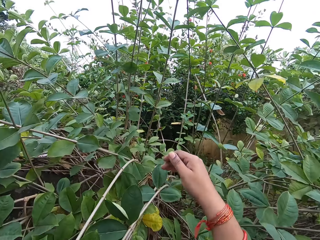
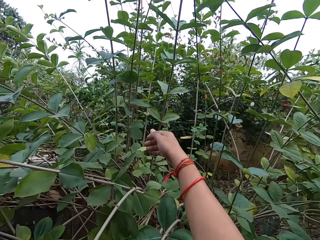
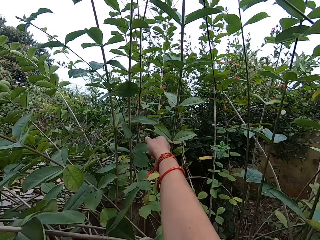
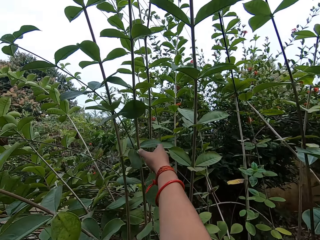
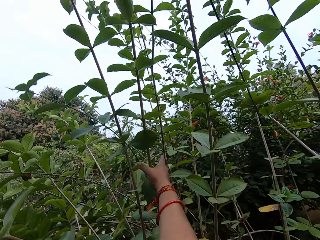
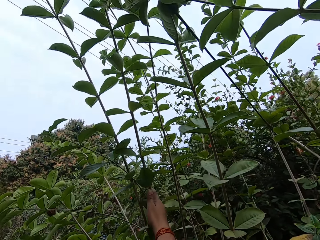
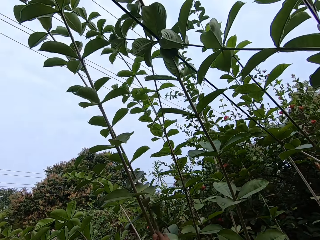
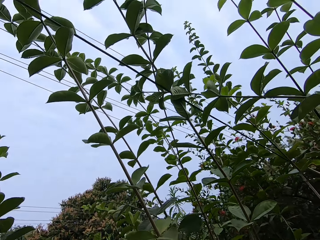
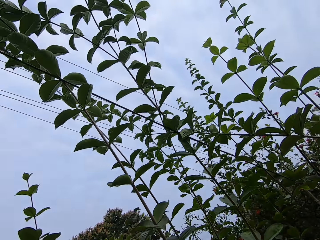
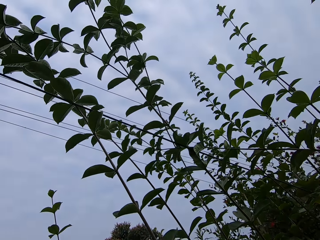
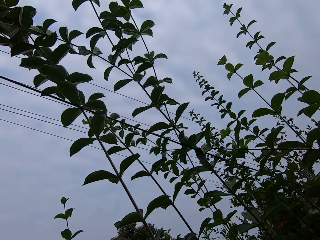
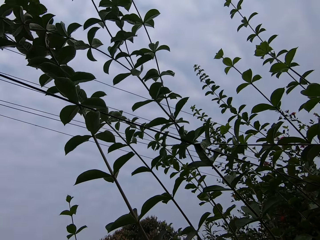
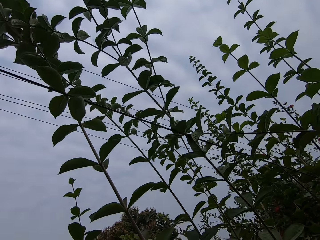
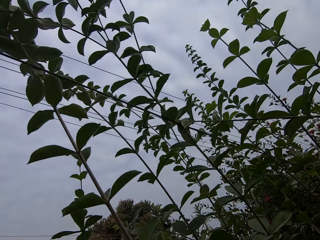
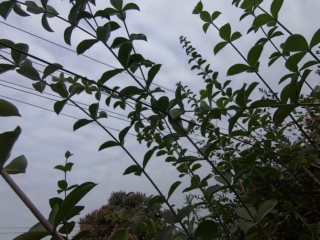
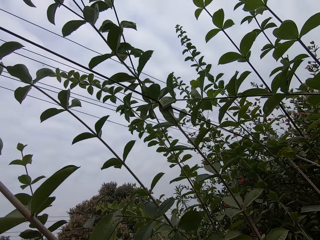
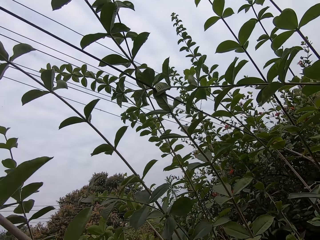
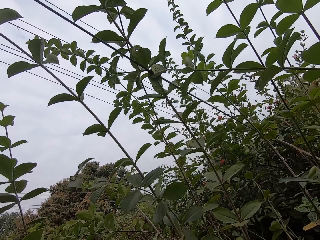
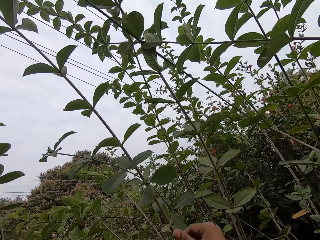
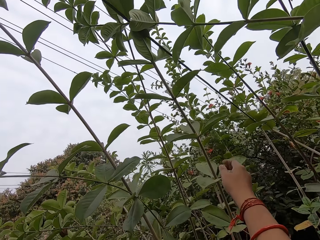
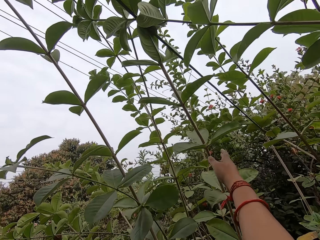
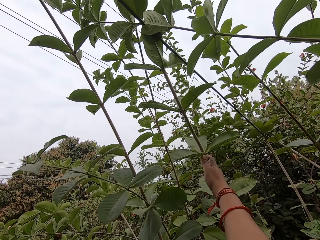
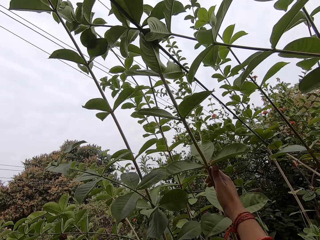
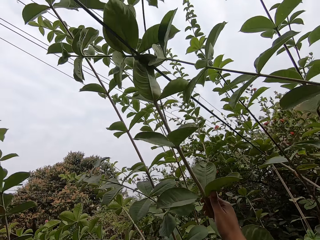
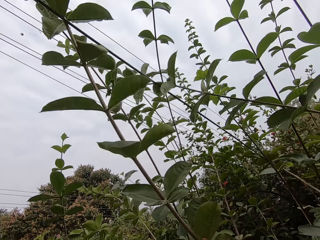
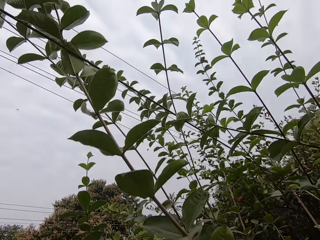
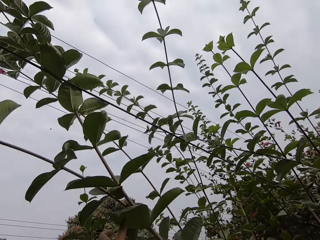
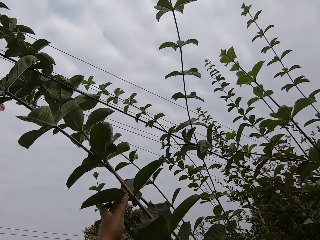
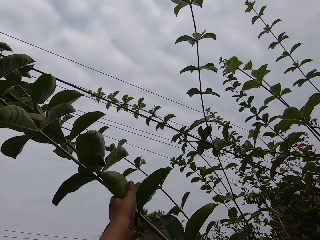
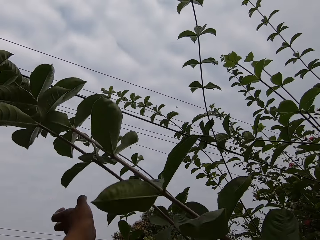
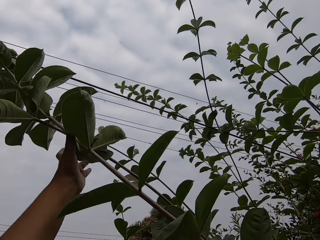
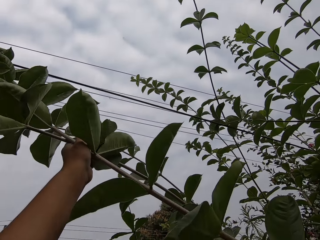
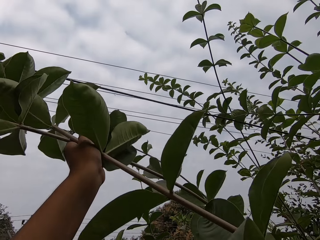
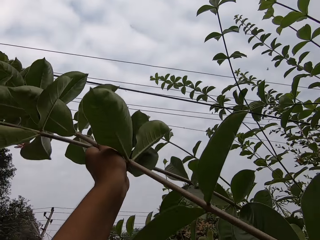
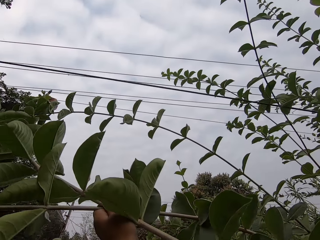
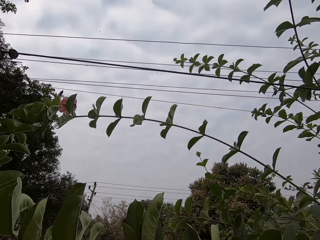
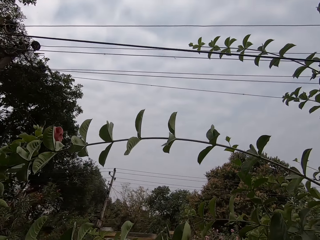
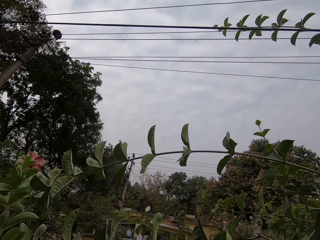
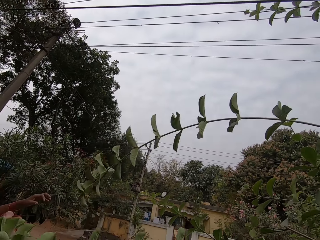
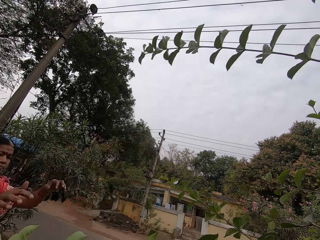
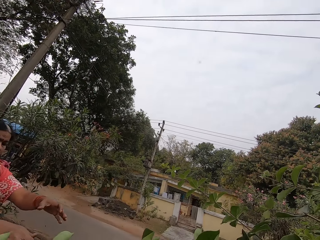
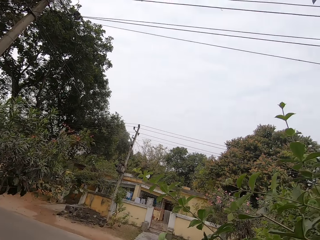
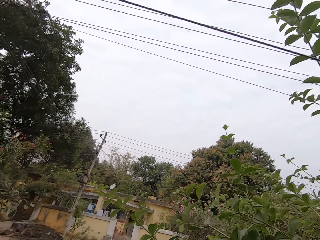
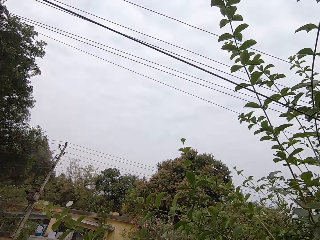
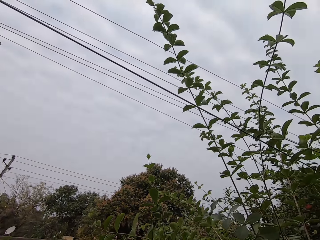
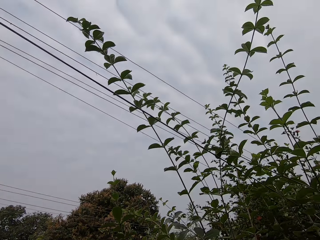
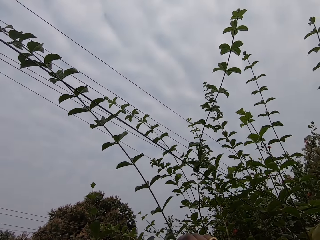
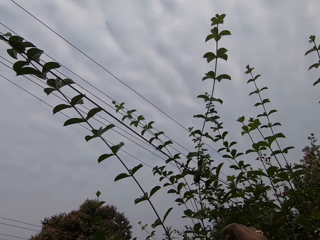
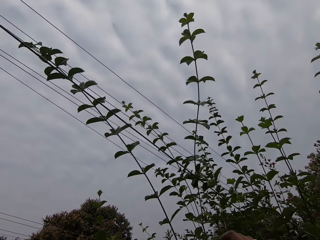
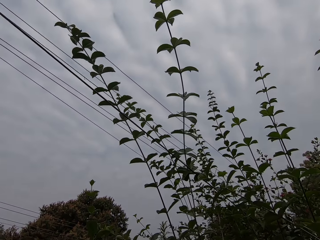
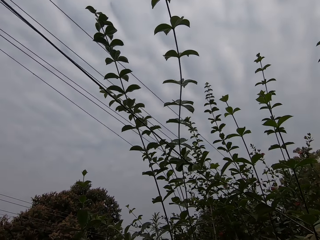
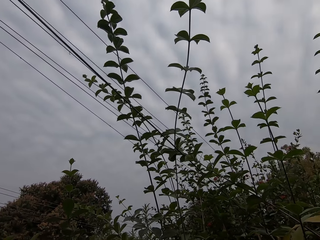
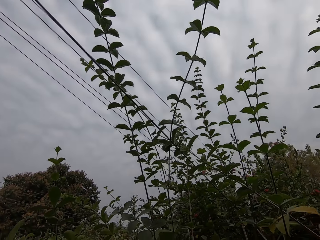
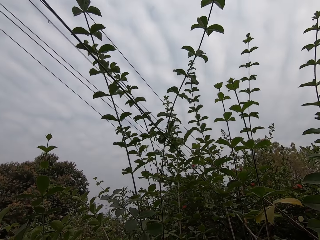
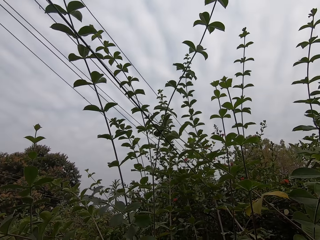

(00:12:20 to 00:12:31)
The camera wearer pulls the branches of the plant. They look around.

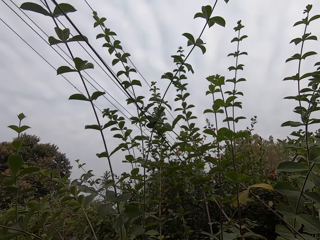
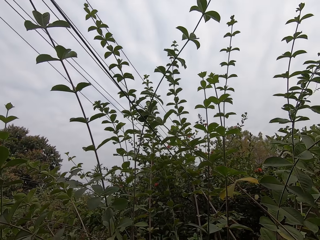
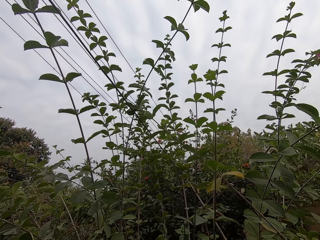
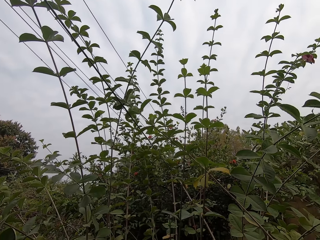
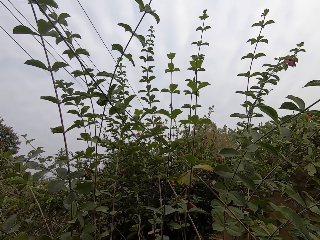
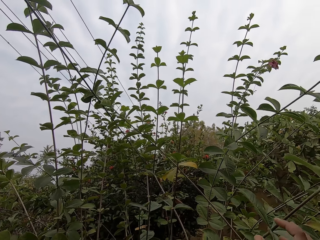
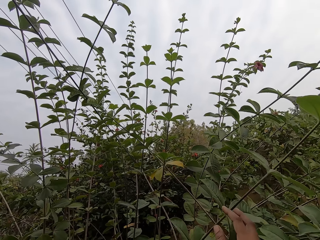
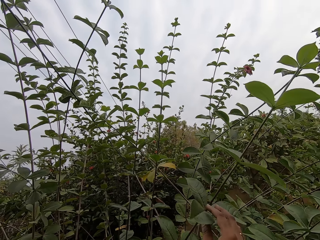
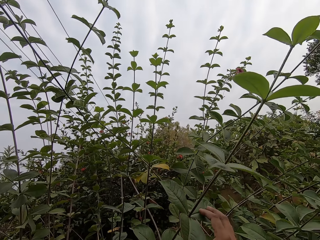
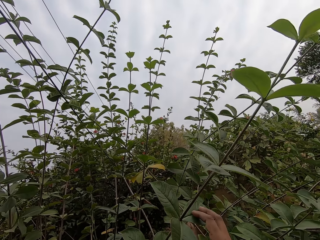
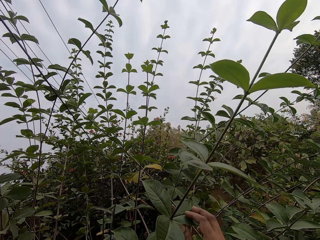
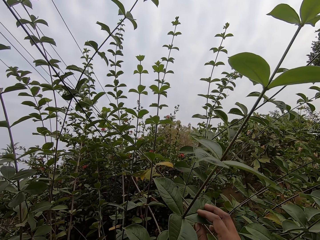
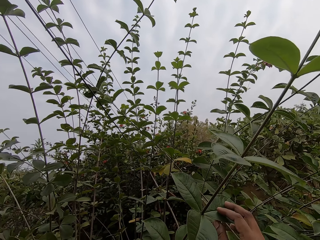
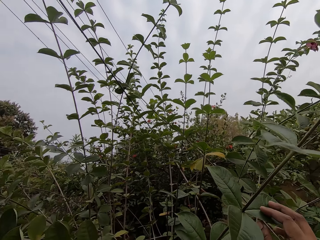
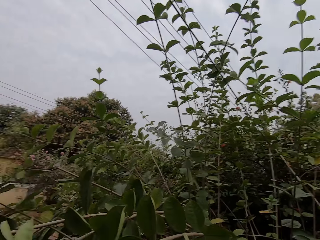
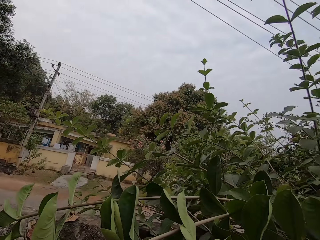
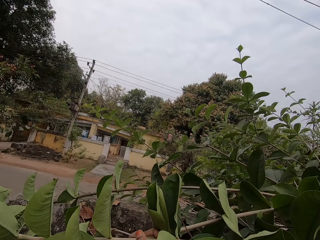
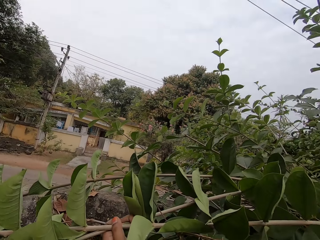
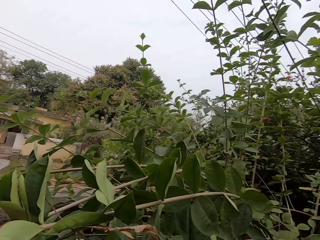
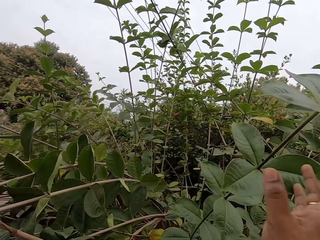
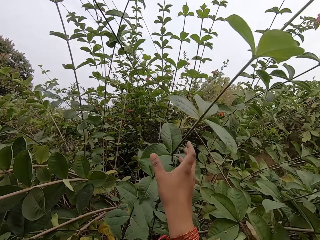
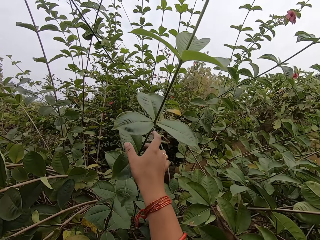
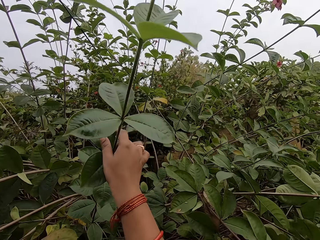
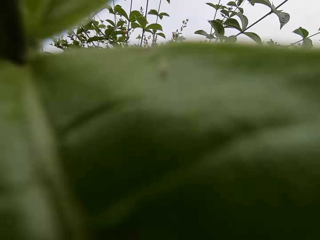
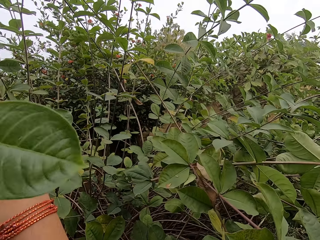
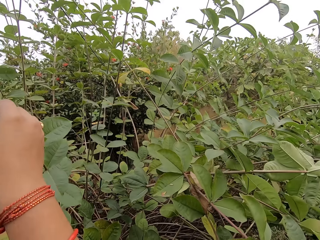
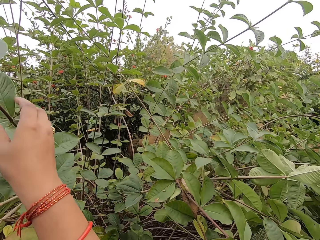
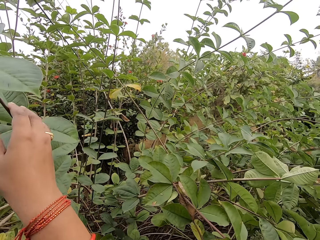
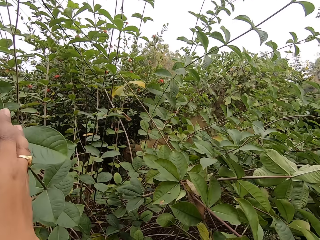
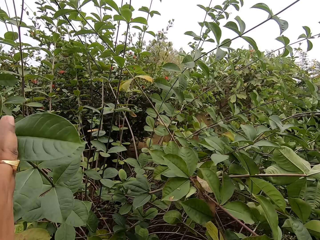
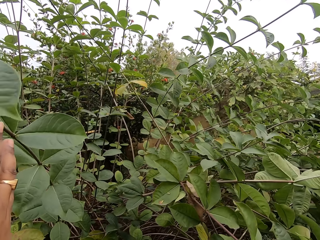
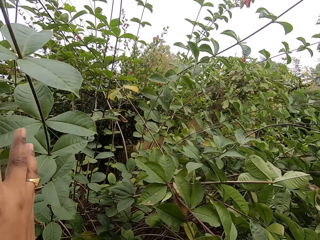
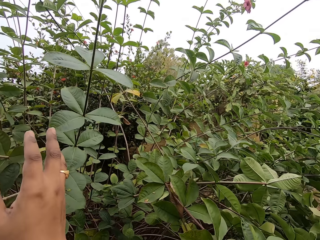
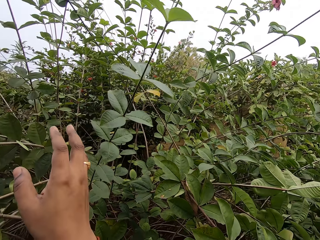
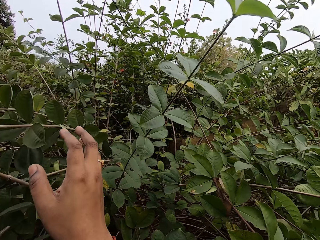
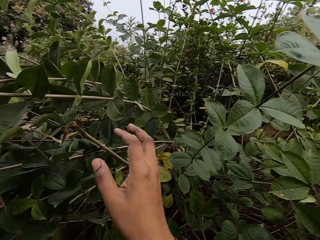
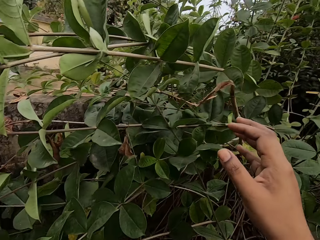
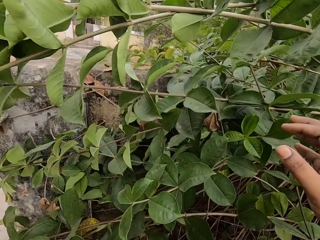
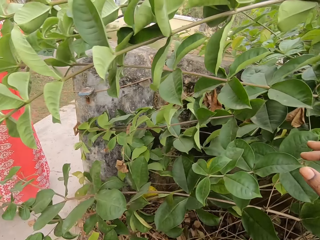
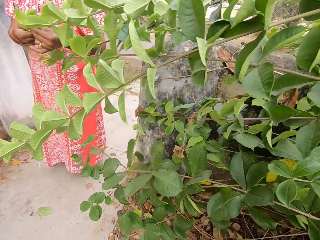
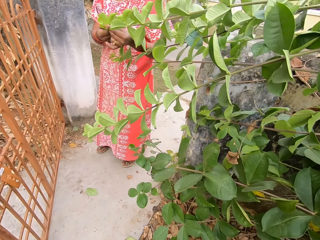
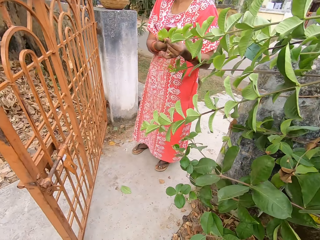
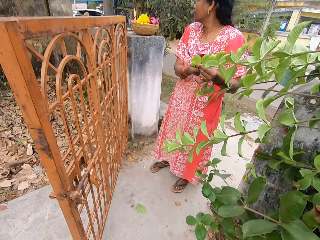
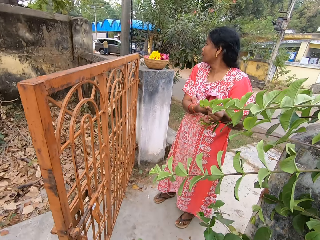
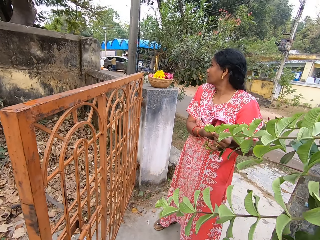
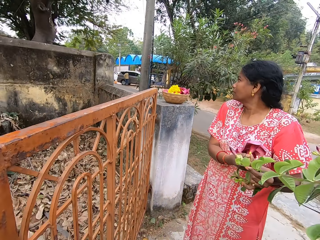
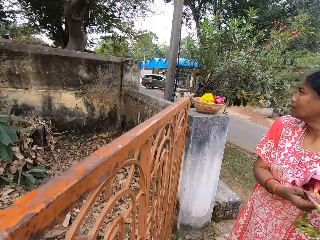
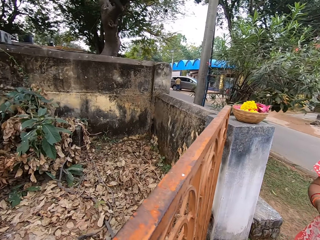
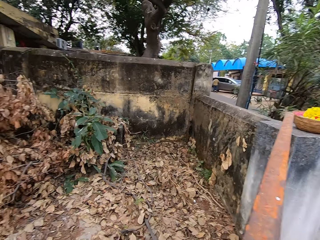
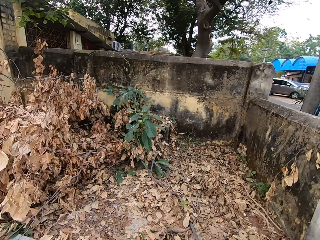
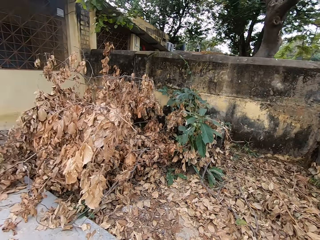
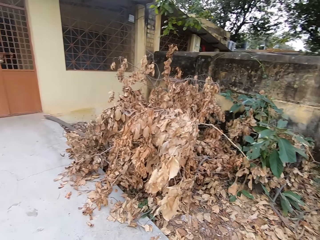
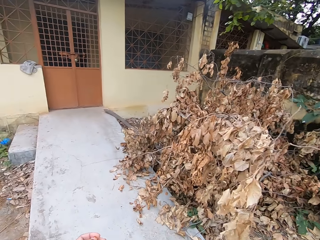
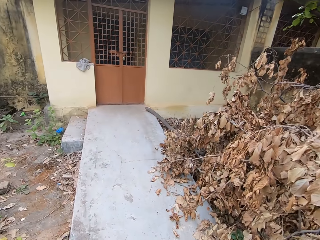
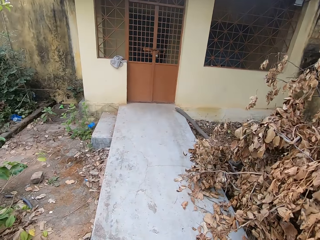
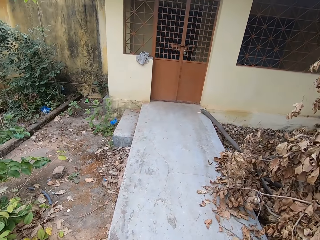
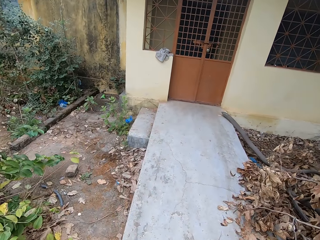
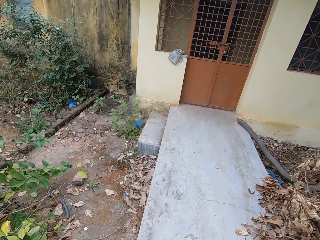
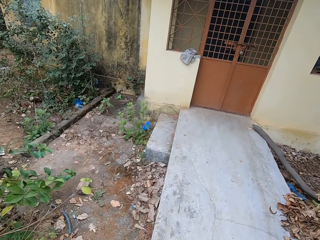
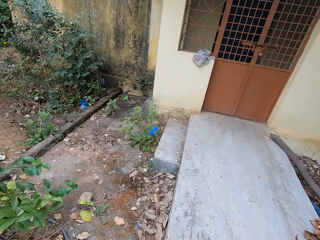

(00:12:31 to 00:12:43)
The camera wearer holds a plant branch. They look around. They pull the plant branch. They turn around the tree. A woman holds the plant branch. The camera wearer interacts with the woman. They walk on the walkway.
